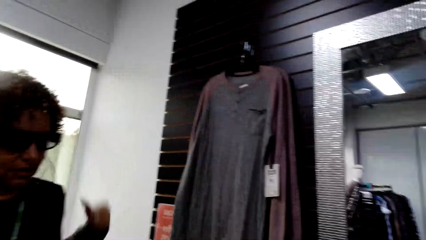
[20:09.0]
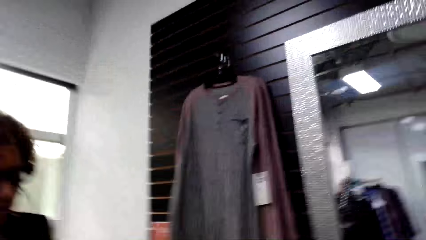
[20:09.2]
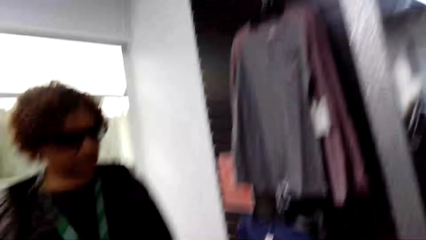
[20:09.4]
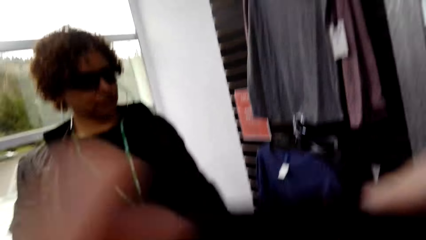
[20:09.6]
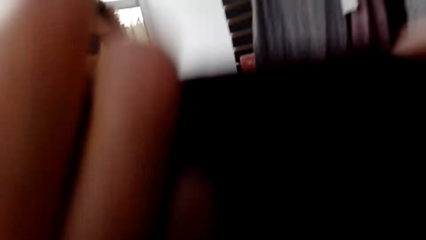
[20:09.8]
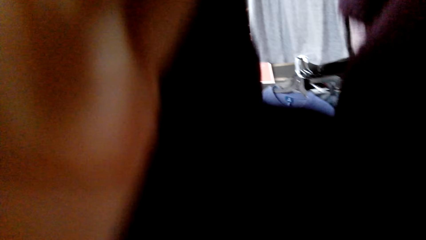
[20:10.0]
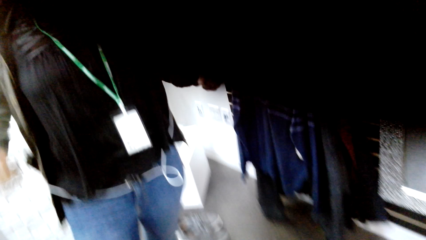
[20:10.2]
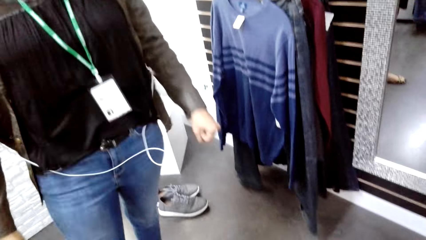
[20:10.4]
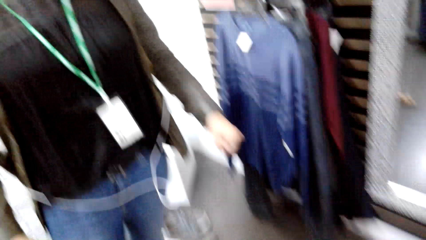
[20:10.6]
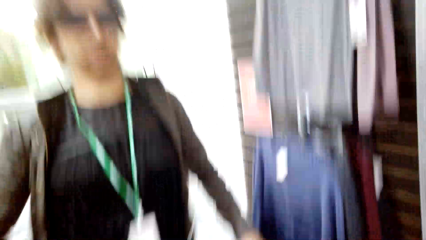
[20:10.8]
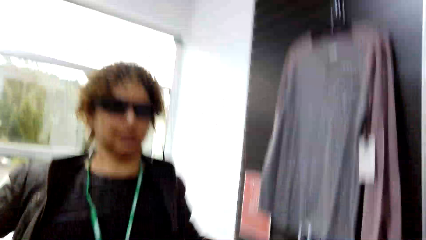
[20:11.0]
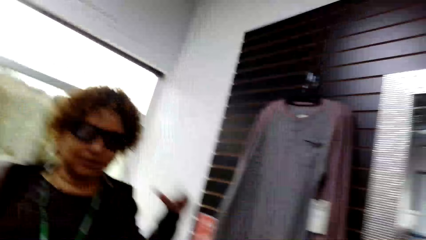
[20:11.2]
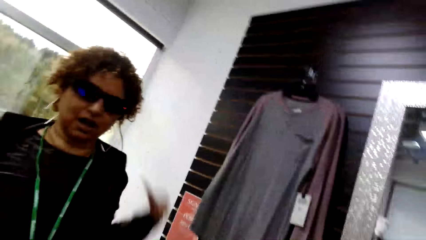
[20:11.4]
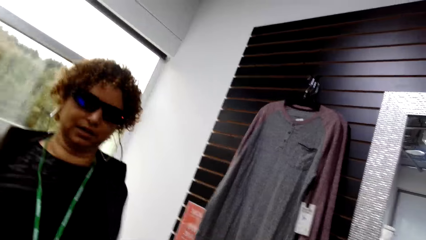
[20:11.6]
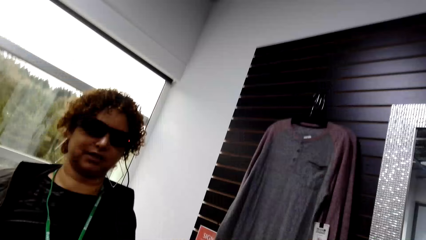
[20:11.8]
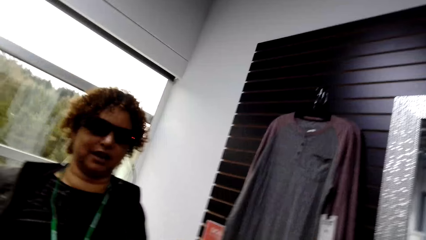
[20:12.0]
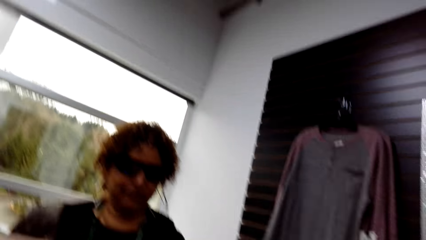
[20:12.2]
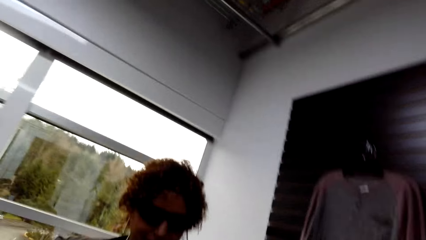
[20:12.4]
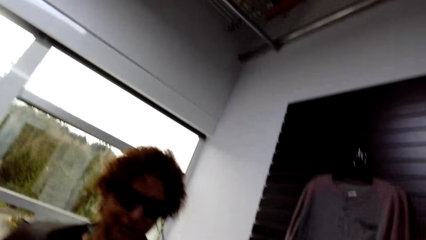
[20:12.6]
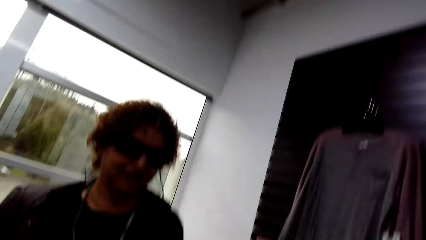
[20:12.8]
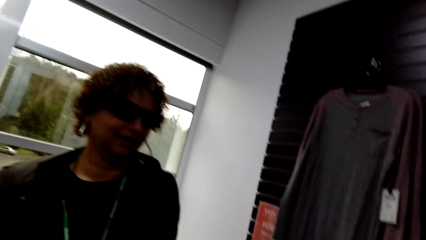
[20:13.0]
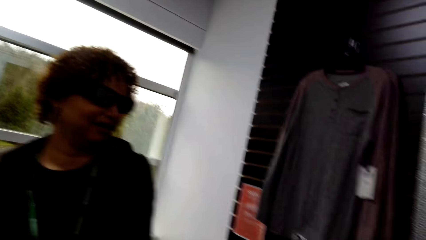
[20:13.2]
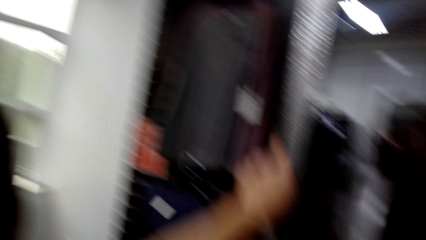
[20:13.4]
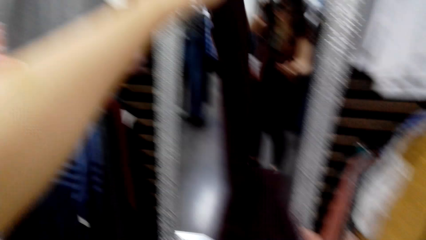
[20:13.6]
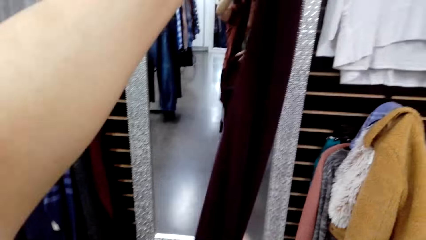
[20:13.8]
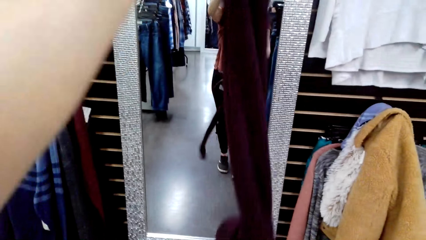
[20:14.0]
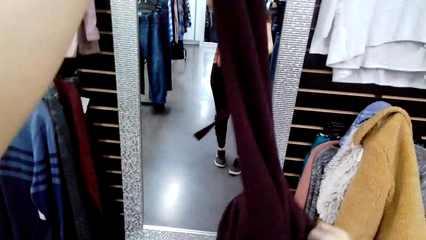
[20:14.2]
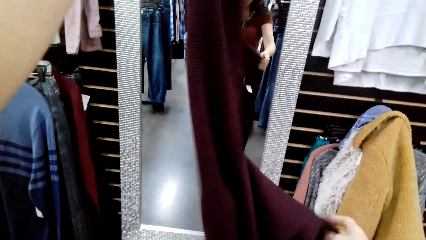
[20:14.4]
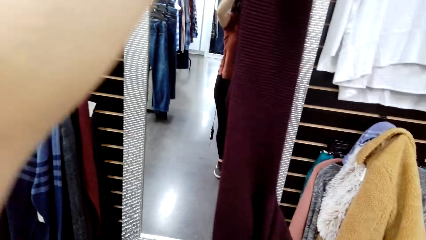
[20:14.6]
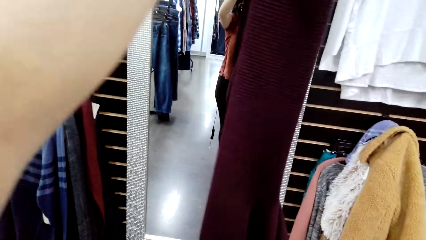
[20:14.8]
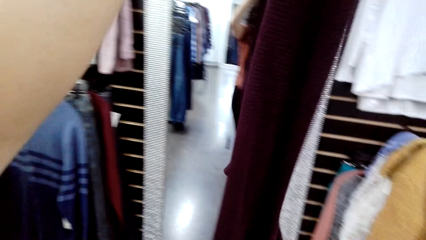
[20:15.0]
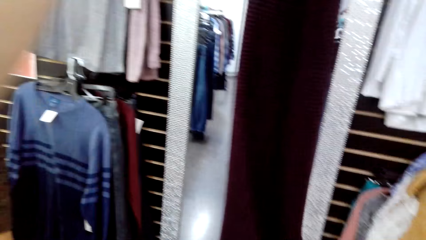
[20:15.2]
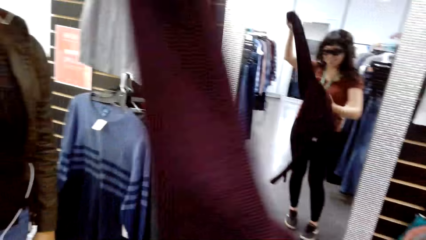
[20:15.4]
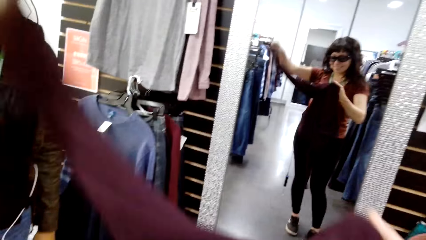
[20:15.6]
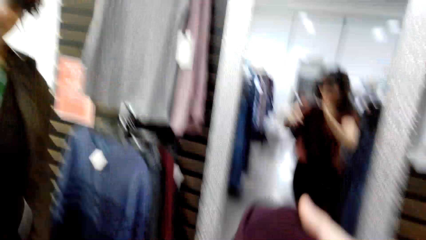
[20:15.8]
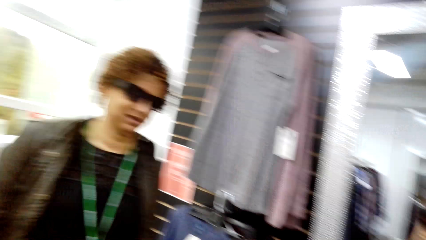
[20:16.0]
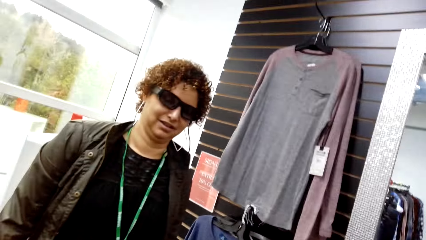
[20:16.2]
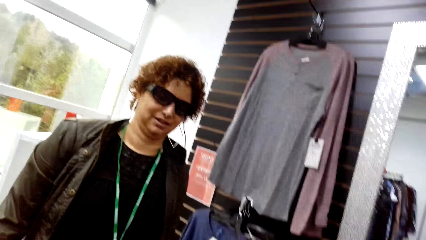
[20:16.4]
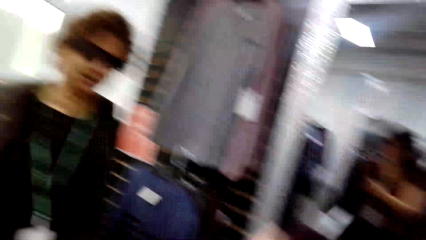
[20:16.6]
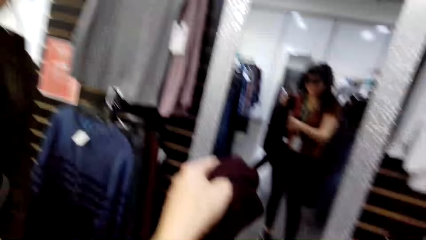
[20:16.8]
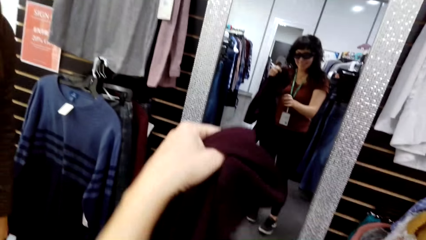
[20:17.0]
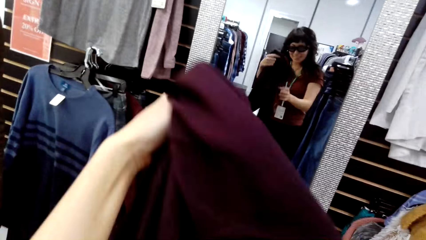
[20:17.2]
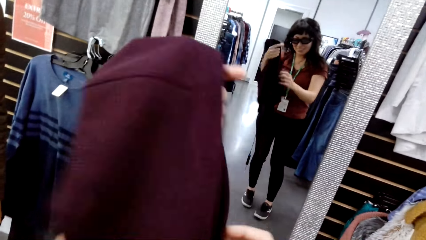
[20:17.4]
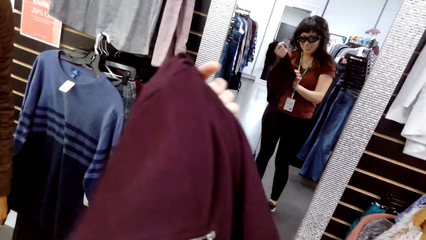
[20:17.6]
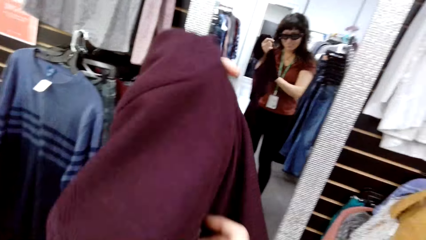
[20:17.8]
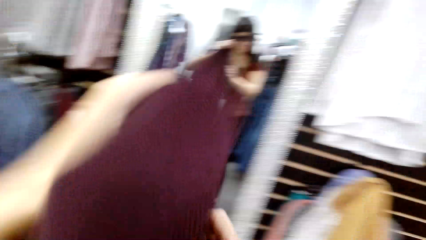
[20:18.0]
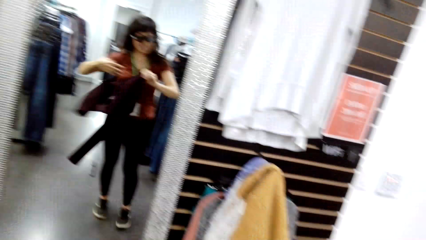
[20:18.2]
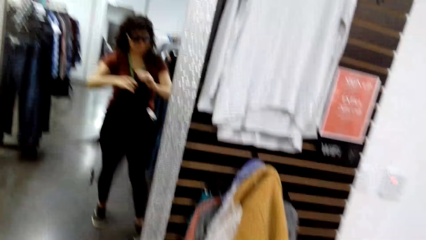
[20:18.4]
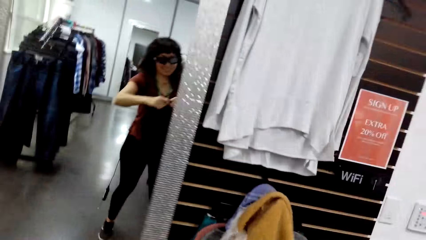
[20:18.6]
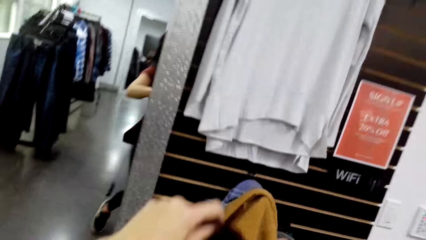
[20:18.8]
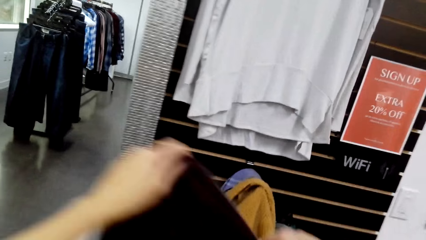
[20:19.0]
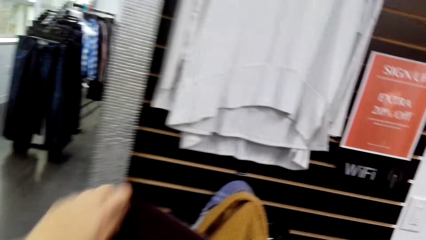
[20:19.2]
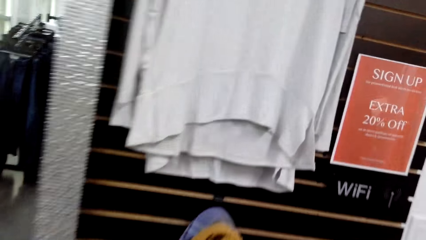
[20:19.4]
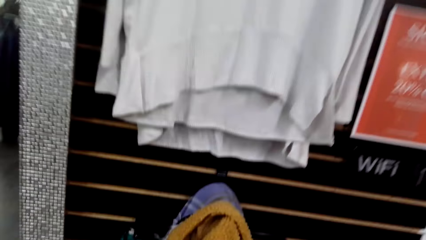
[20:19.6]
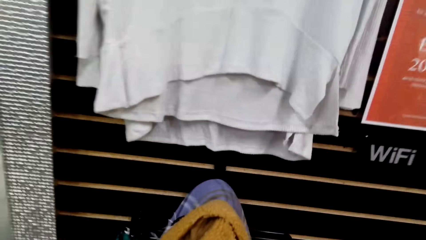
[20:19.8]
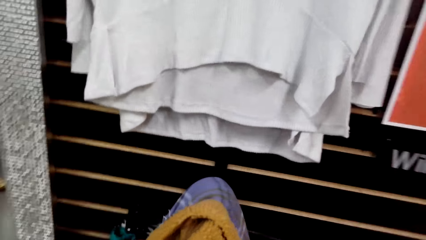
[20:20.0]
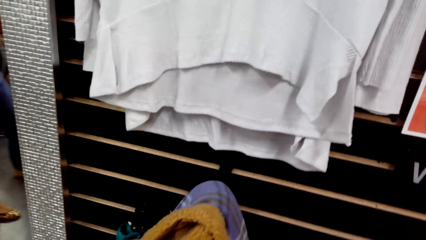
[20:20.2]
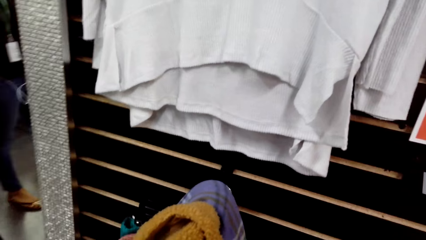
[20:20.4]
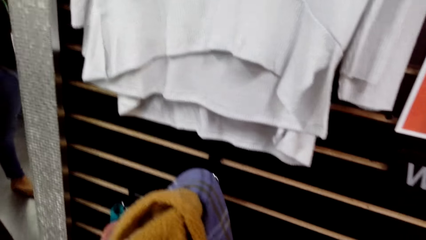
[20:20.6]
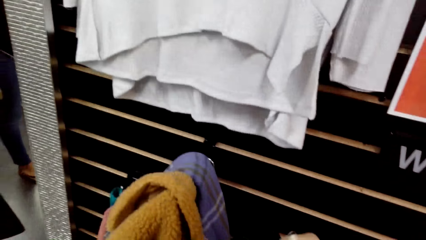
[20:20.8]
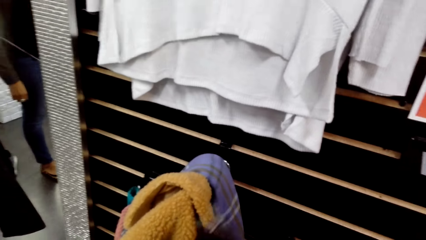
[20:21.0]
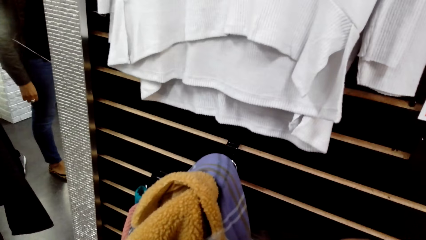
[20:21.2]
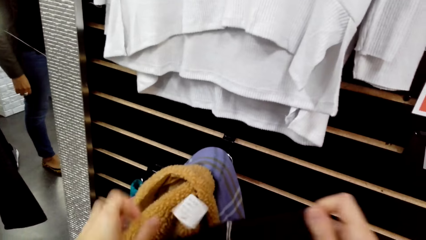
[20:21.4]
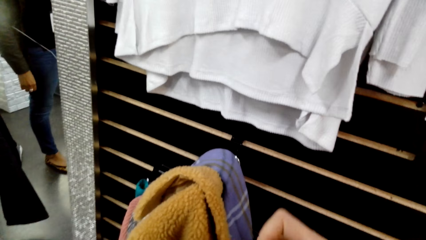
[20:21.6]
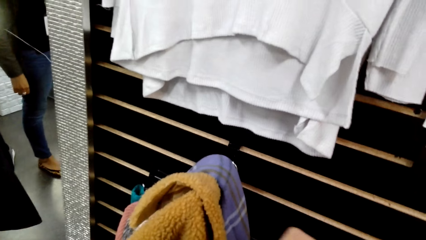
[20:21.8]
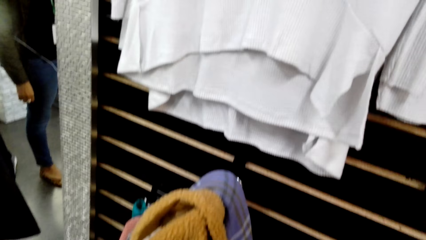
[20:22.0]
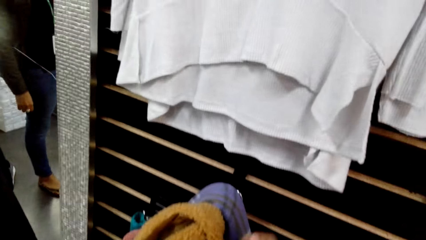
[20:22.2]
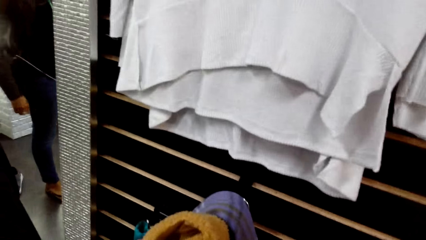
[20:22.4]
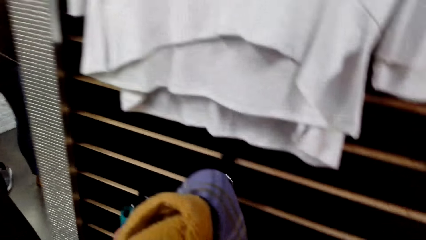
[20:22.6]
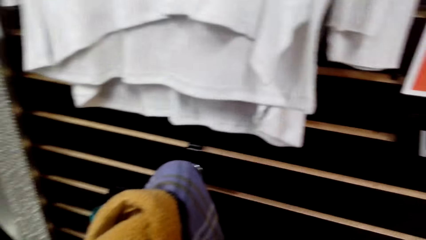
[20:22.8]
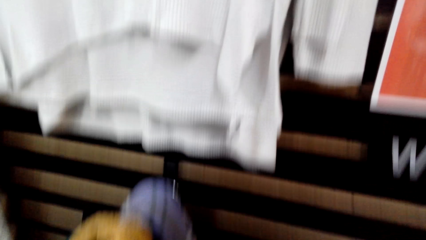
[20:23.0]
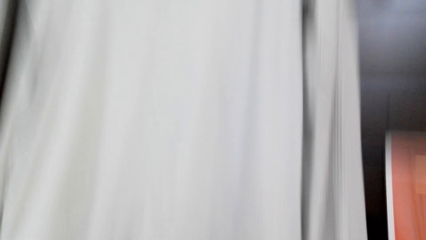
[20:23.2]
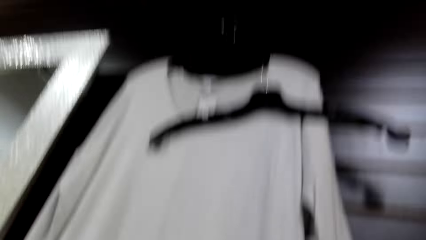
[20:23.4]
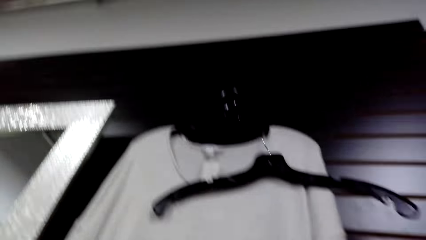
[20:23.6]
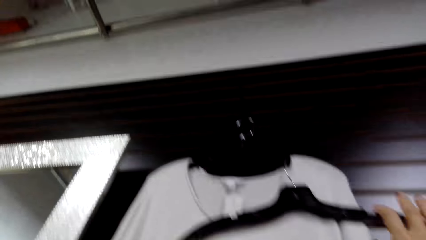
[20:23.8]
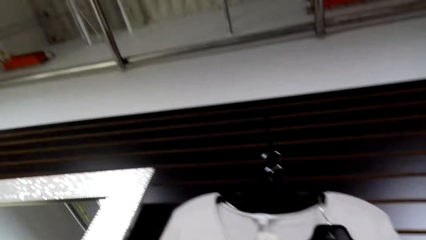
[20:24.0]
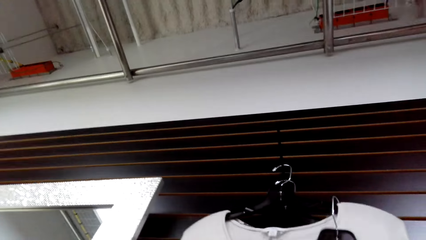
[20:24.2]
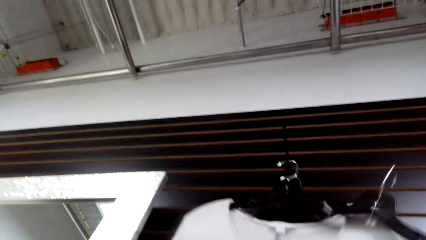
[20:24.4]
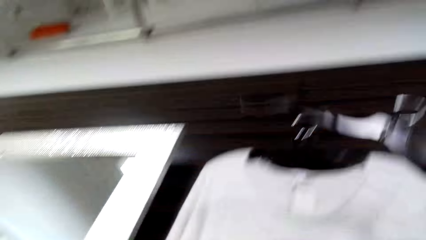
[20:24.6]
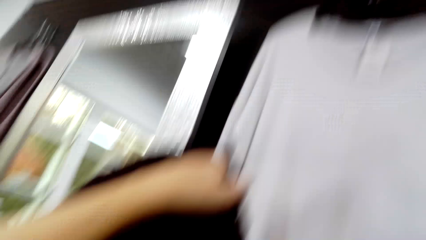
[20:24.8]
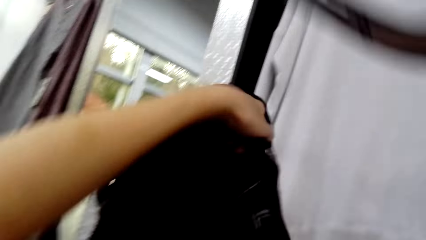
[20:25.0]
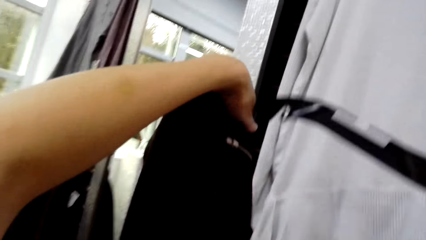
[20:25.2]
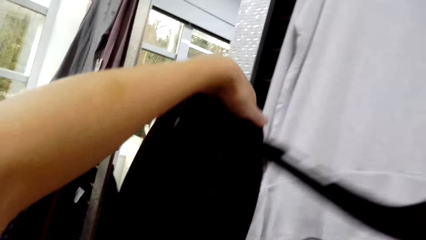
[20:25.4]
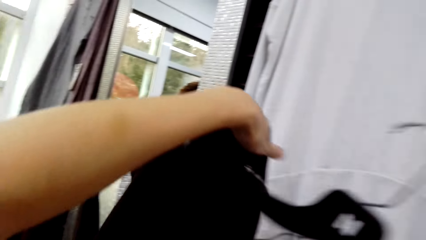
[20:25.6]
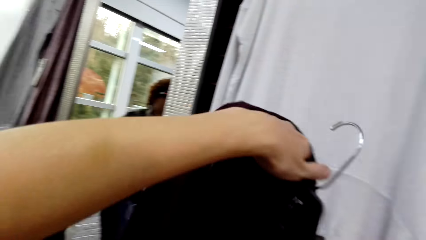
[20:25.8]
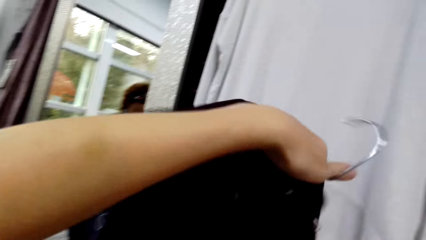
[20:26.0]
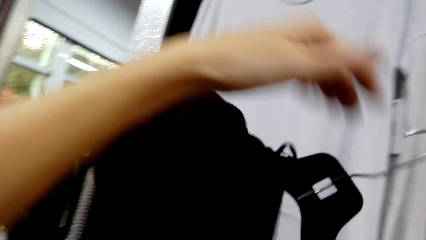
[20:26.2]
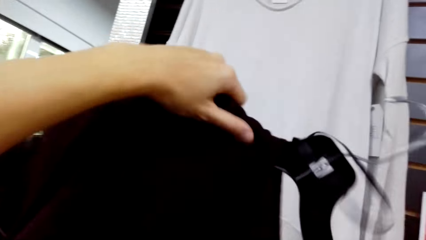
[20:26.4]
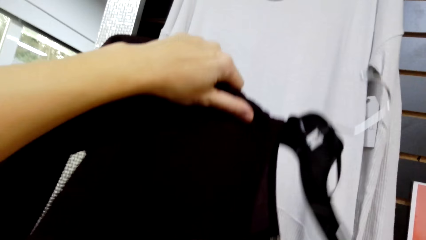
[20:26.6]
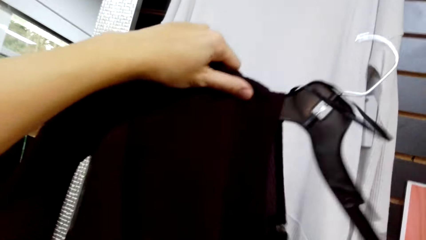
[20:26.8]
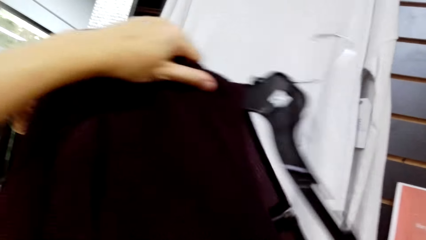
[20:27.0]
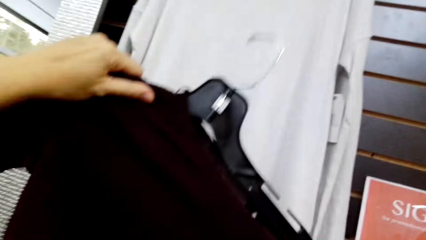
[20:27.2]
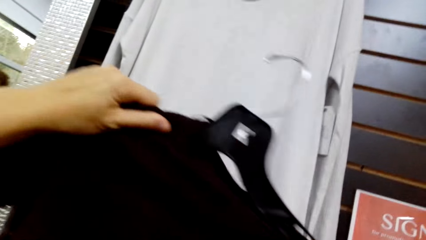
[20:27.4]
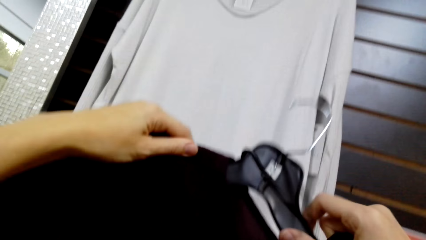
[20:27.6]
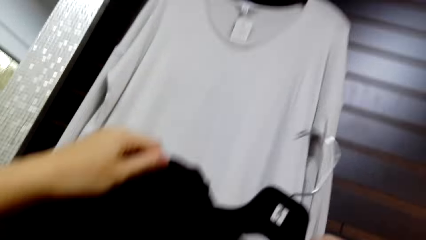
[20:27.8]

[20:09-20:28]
The camera wearer lifts her hands. She holds the sweater. She looks at the sweater. She moves towards the wall. She picks up the hanger. She puts the sweater on the hanger.
